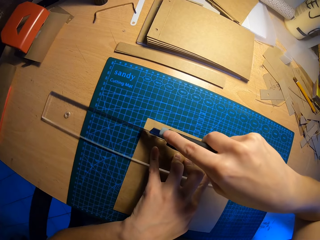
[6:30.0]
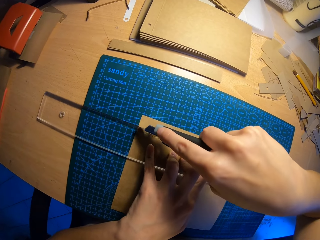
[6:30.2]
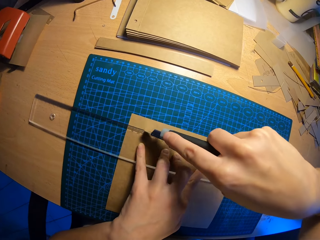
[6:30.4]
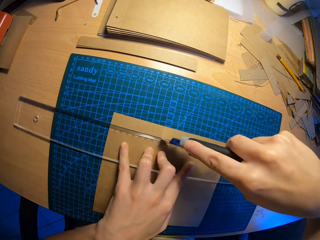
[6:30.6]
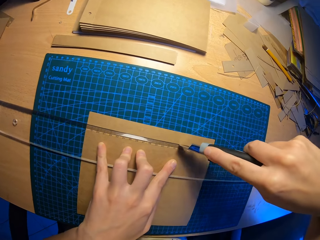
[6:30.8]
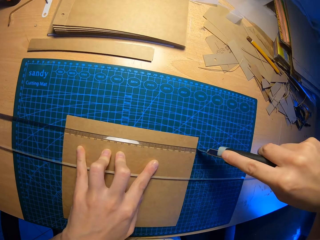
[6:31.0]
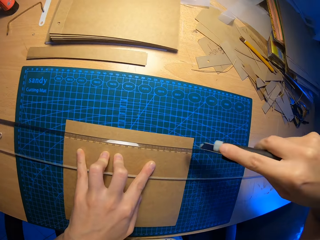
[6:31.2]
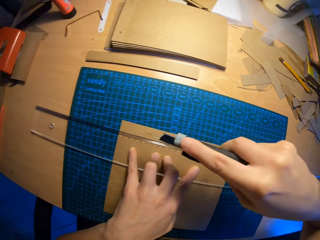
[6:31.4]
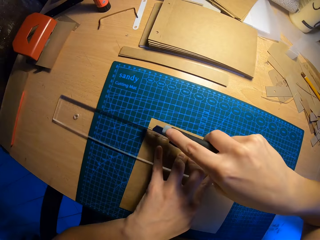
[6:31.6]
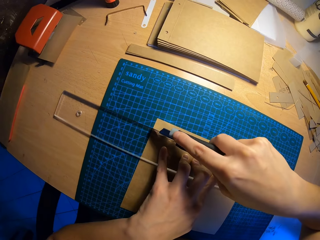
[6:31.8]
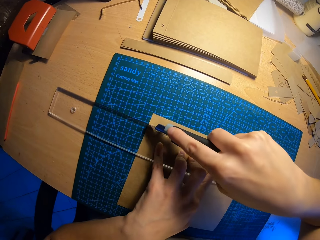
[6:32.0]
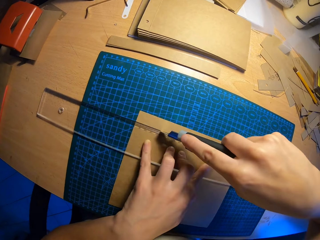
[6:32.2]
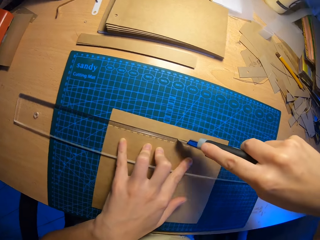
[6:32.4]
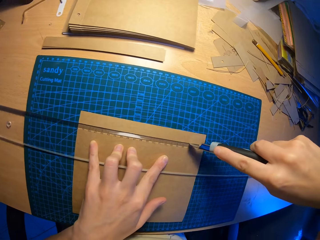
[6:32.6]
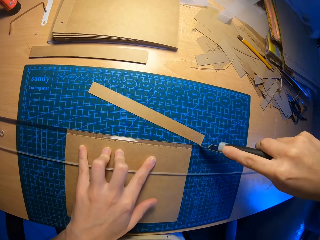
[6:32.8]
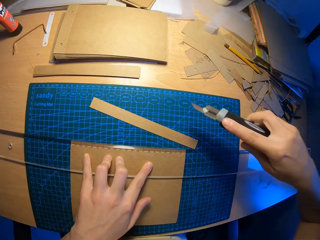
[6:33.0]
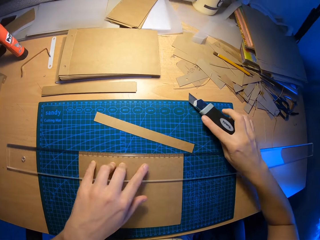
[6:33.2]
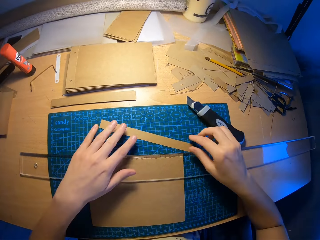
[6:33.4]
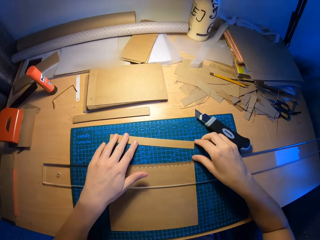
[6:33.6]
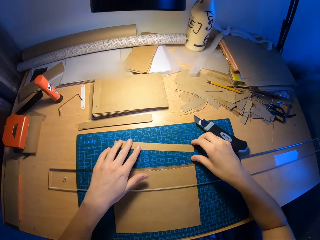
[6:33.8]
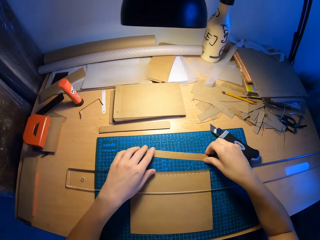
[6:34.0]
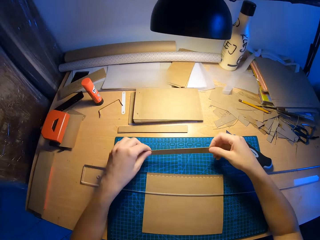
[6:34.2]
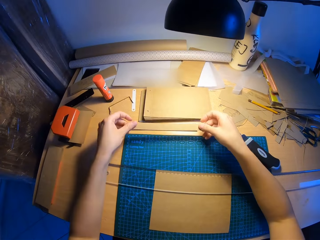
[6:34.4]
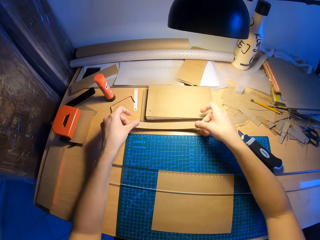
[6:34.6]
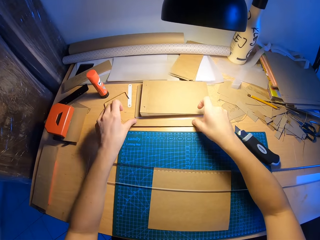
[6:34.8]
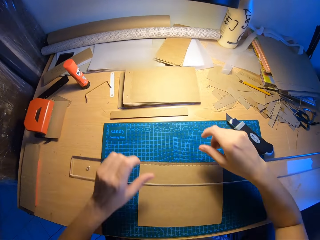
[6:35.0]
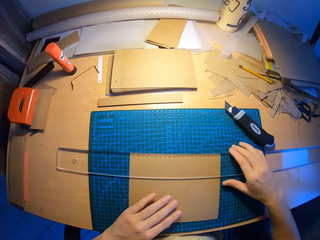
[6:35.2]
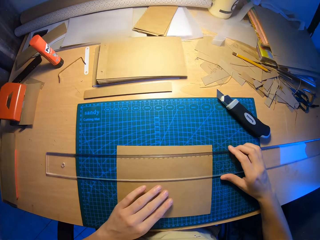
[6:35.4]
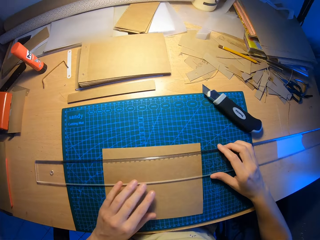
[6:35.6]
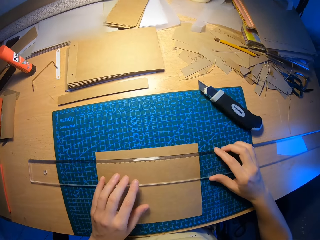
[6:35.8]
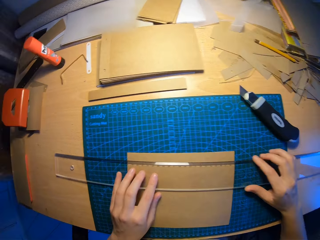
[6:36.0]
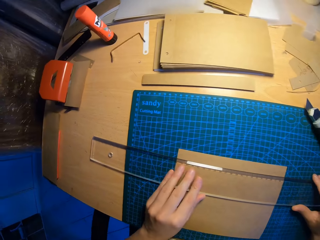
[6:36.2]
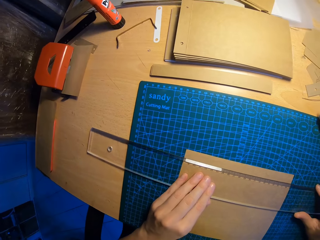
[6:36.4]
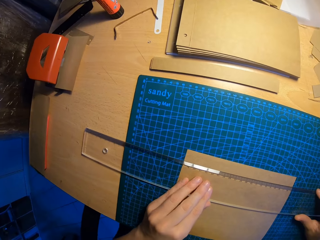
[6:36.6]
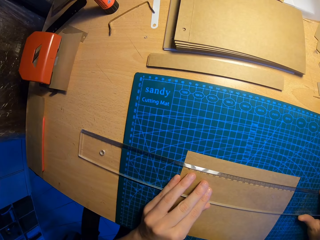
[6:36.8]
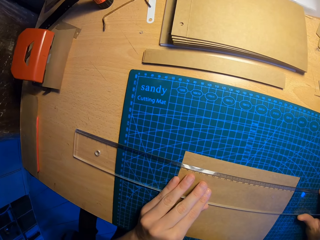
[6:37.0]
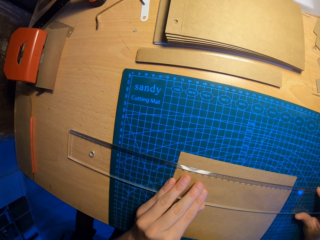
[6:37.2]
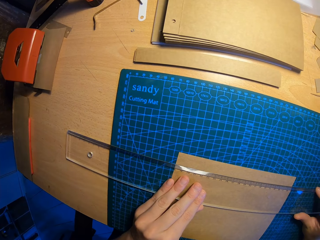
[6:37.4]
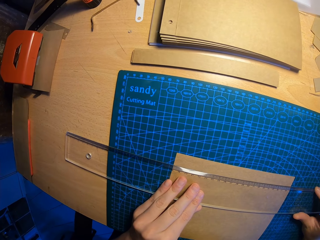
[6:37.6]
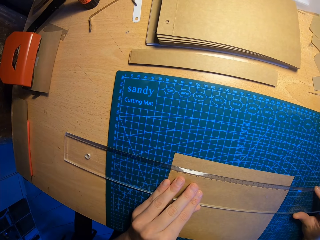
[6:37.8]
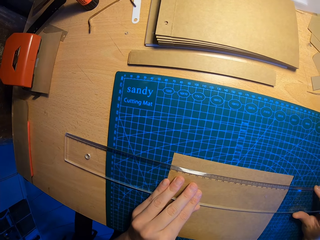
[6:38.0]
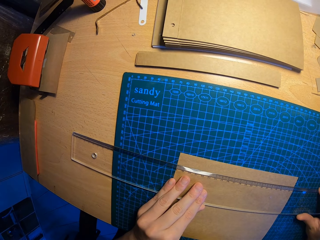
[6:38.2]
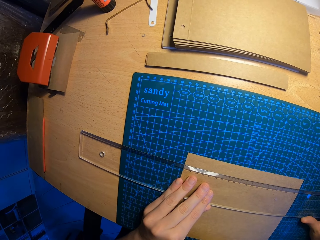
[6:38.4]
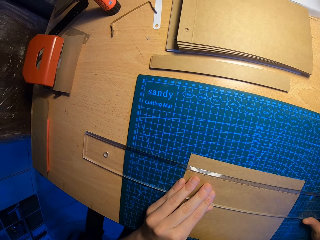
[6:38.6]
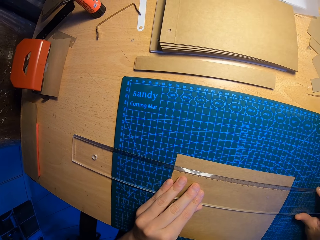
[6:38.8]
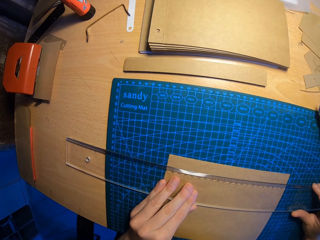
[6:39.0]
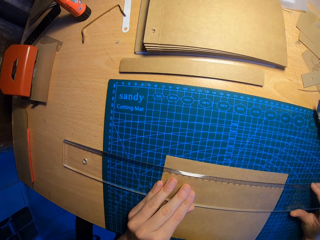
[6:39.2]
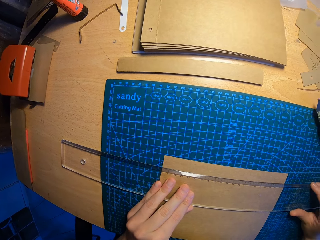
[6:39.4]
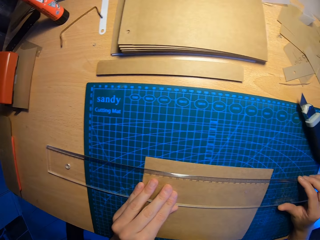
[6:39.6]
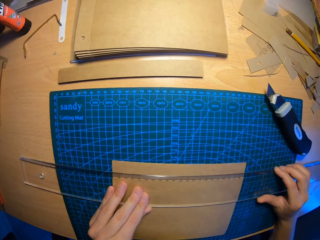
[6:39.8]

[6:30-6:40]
The camera wearer drops the draper on the table with his right hand. He aligns the piece of cardboard with other cardboards on the table with both hands. He picks small pieces of paper. He adjusts the setsquare on the table with both hands. He holds on to a ruler.

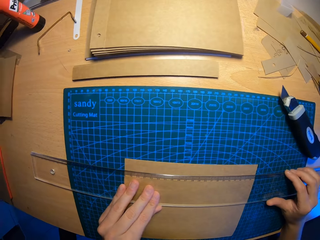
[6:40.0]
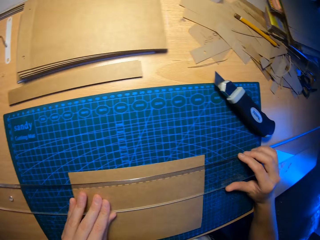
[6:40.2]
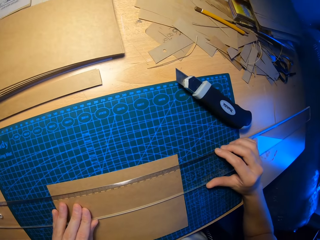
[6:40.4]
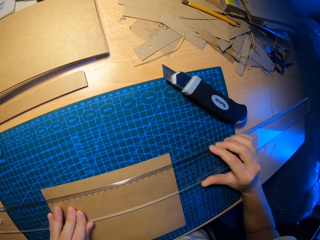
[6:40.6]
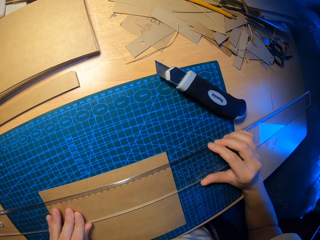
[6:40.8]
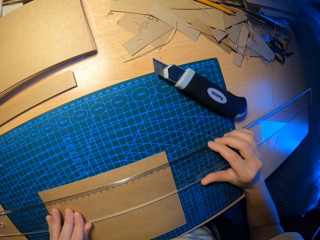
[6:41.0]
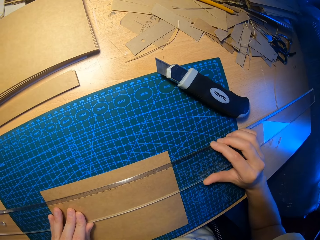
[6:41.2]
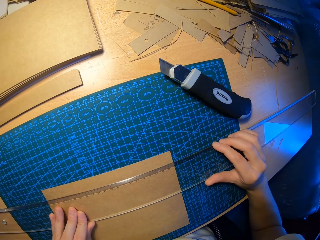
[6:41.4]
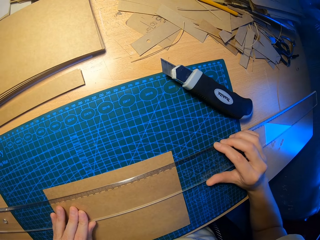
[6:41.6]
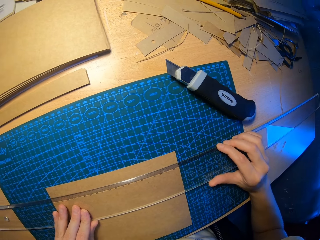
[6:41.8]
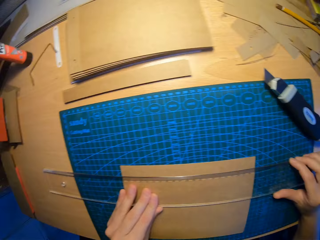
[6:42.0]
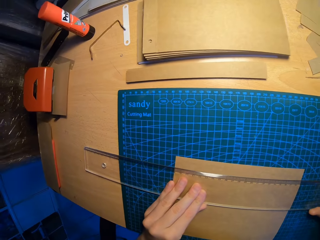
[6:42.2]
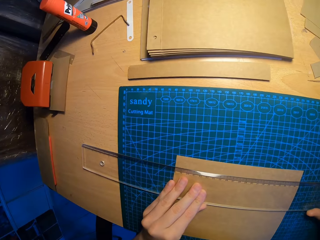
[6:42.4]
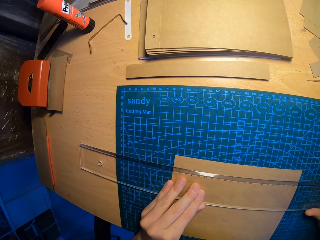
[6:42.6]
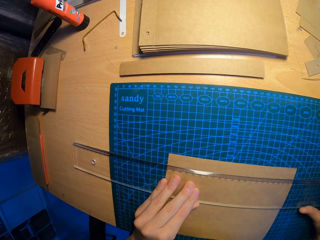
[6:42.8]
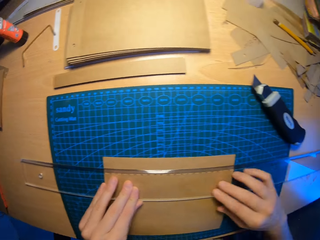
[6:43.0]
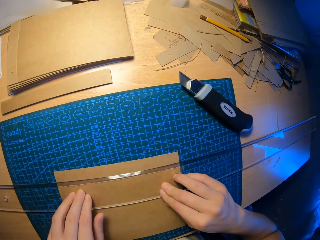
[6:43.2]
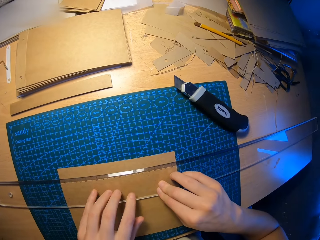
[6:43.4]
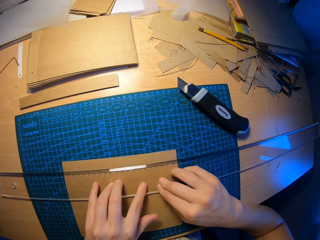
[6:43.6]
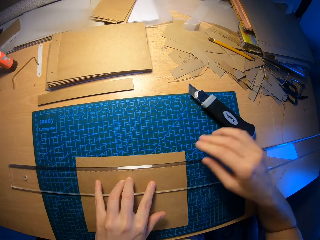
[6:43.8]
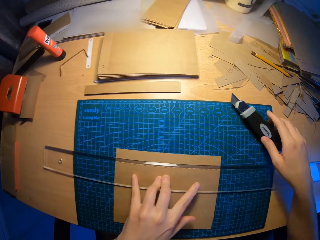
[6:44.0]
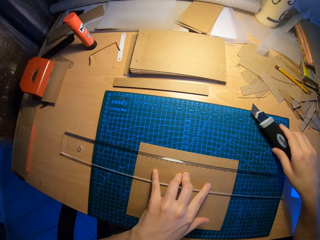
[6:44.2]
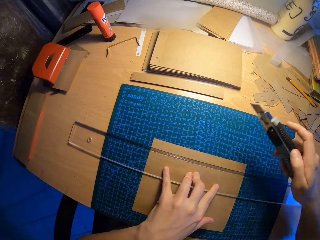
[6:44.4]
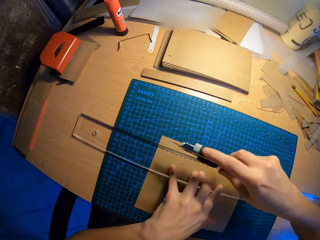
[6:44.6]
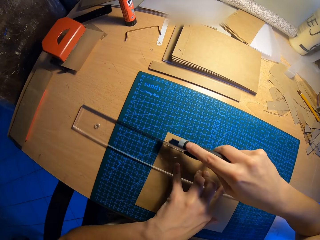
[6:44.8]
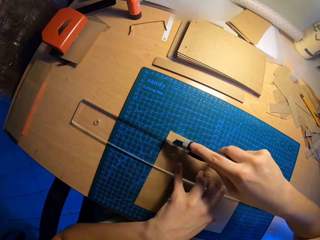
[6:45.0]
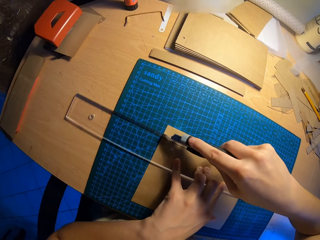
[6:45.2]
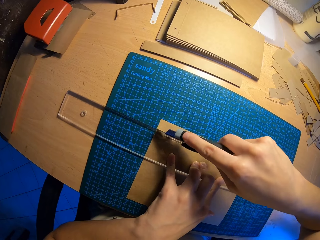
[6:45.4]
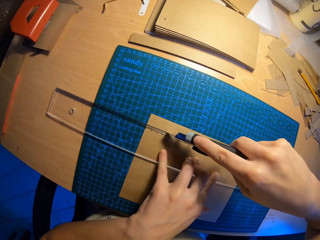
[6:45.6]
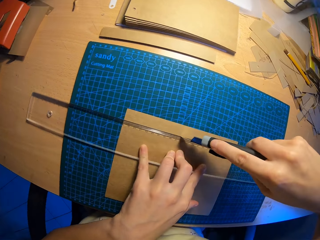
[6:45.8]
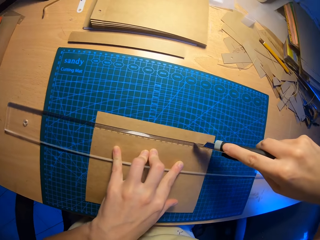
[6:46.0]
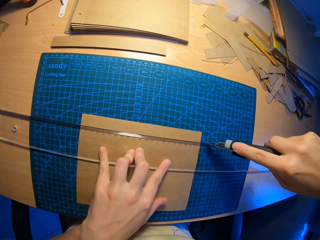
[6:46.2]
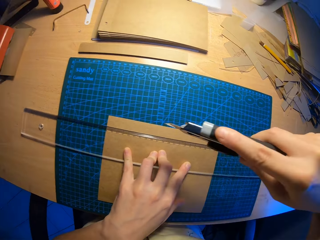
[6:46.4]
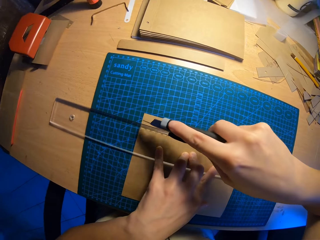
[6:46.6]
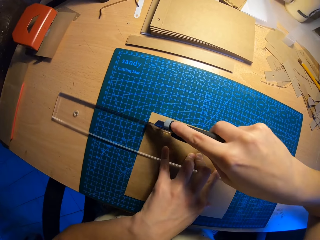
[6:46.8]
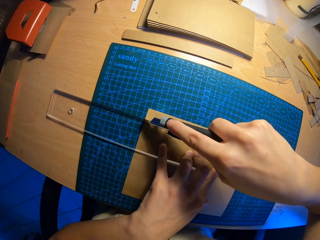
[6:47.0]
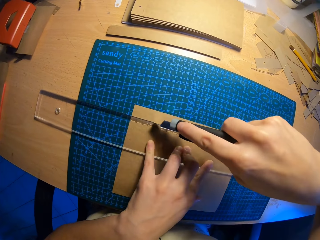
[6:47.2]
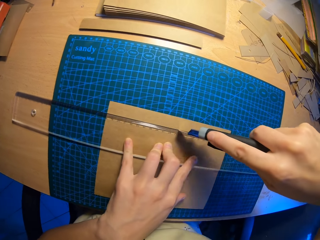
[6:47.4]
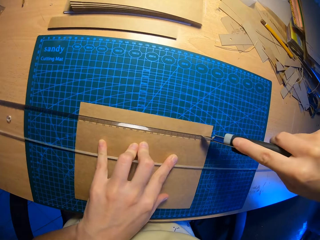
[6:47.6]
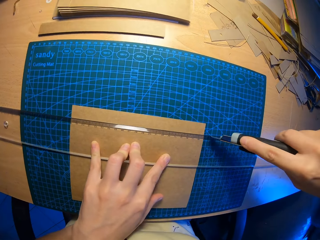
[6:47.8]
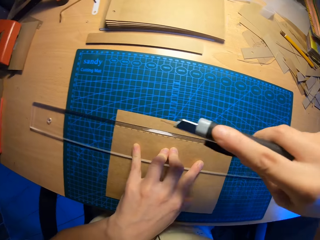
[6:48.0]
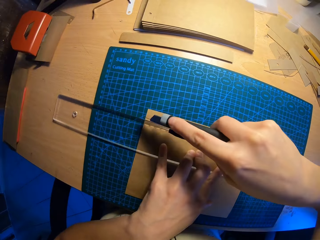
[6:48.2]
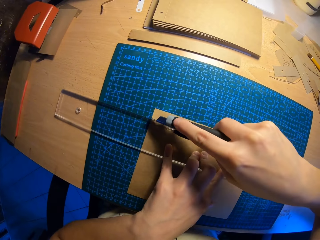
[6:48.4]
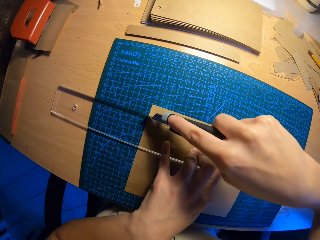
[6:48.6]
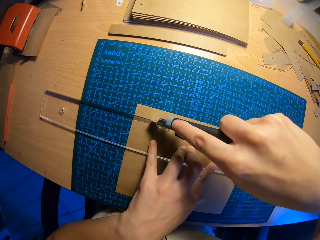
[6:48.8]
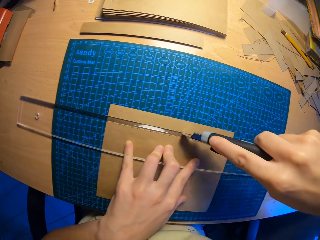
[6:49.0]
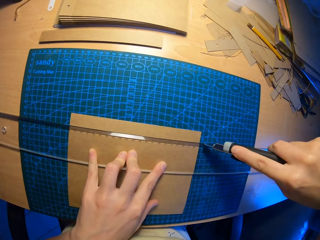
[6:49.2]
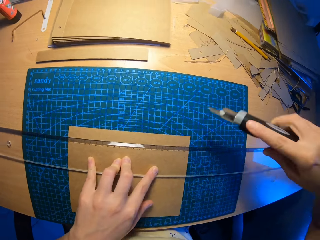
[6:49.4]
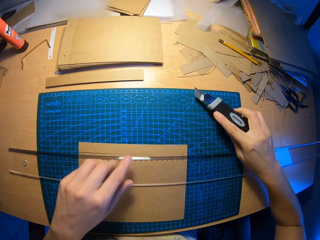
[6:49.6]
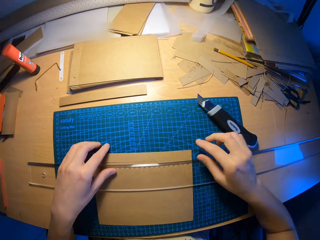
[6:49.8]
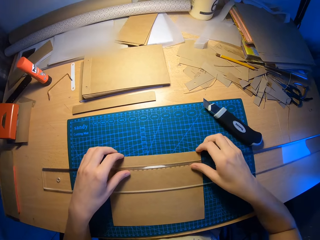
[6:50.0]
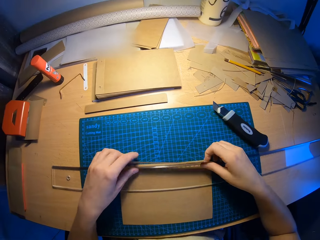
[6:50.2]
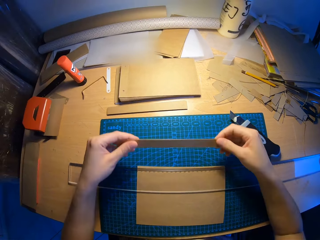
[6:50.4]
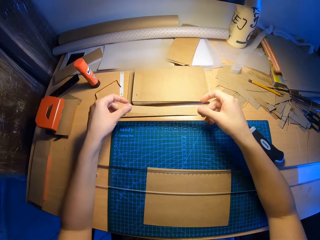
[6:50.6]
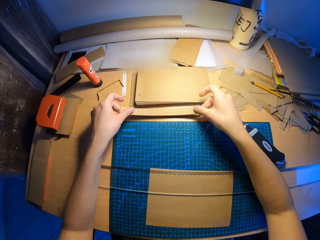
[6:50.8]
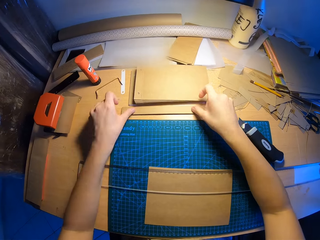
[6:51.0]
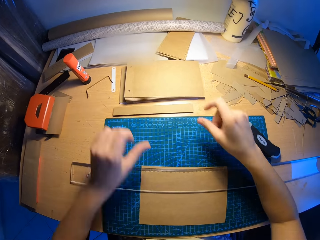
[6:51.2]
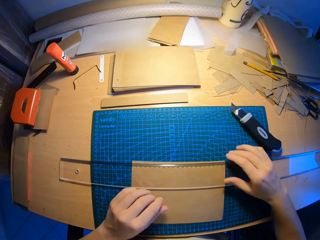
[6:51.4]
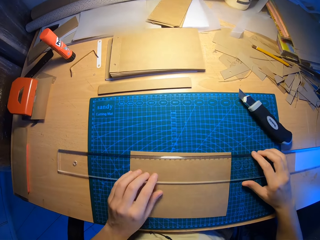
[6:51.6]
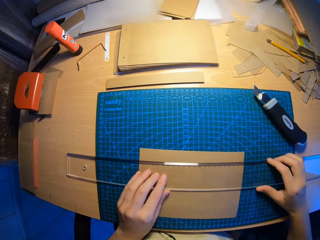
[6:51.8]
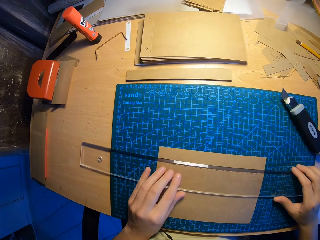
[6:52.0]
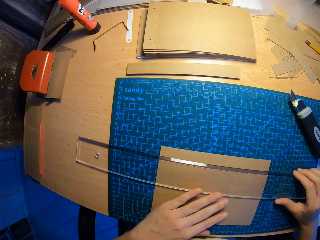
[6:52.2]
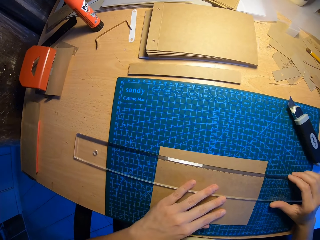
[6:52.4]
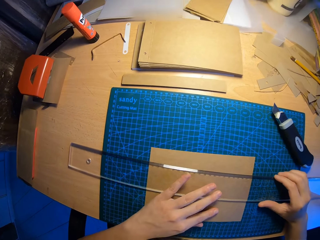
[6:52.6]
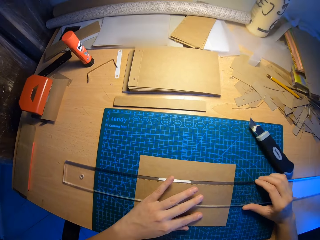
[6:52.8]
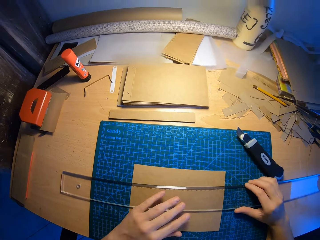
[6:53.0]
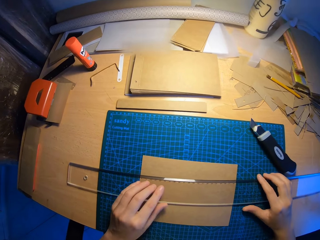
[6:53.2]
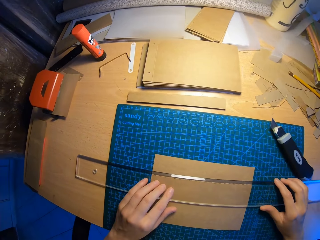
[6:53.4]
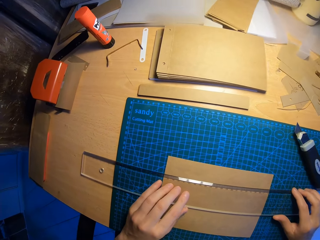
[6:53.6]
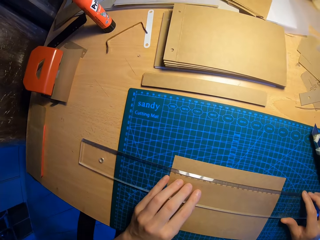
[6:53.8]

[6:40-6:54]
The camera wearer looks around. He picks up a draper from a table with his right hand. He cuts a cardboard with the draper in his right hand. He drops the draper on the table with his right hand. He holds a small piece of paper. He aligns the piece of cardboard with other cardboards on the table with both hands. He adjusts the setsquare on the table with both hands. He holds onto a ruler.
